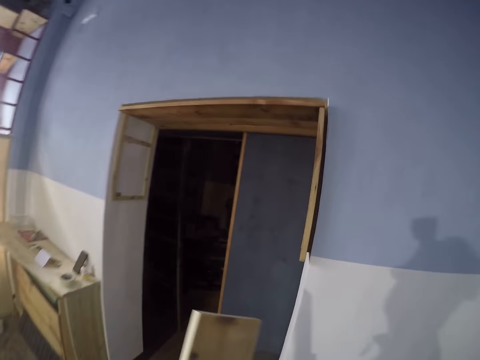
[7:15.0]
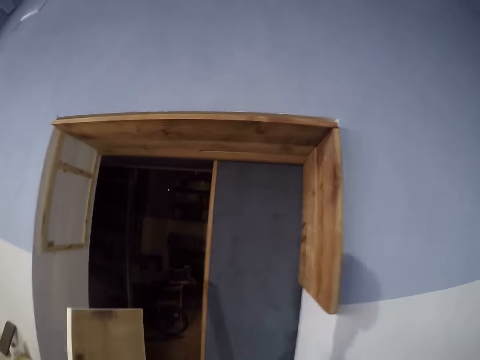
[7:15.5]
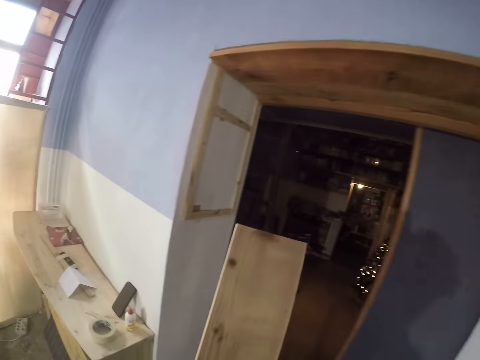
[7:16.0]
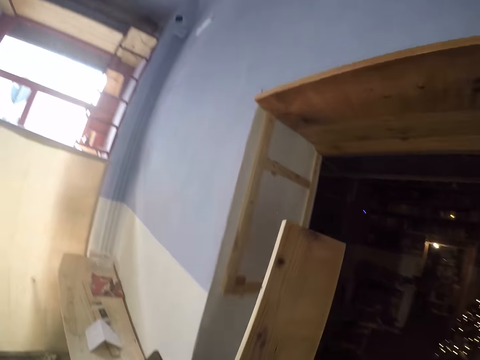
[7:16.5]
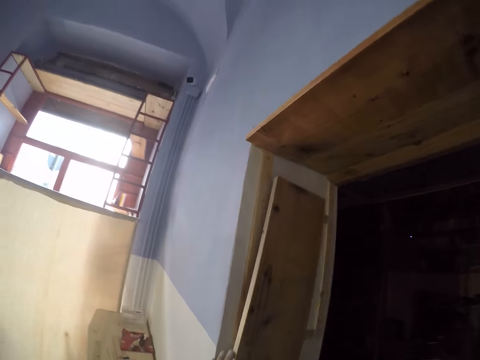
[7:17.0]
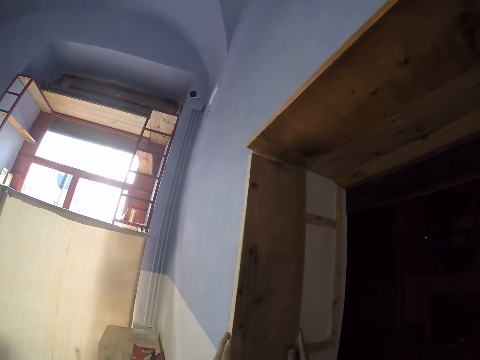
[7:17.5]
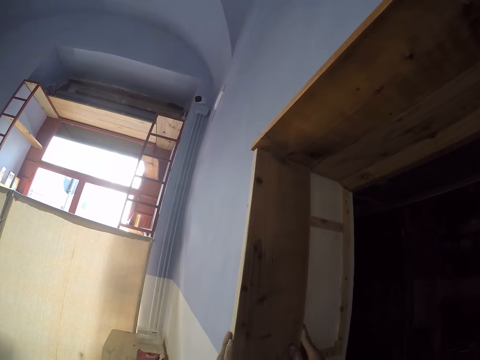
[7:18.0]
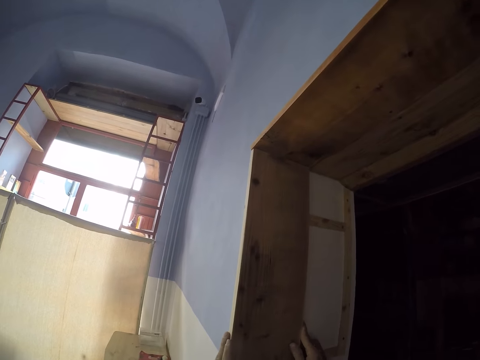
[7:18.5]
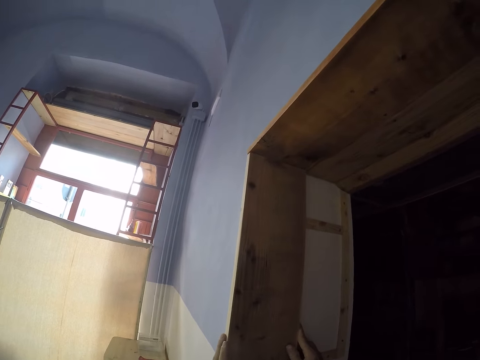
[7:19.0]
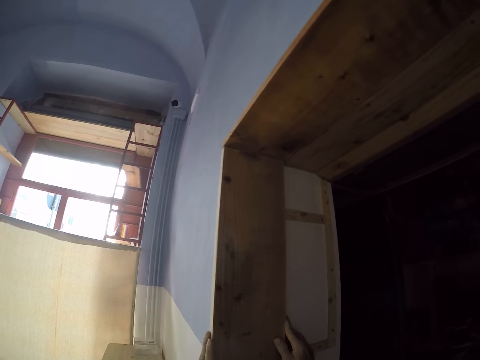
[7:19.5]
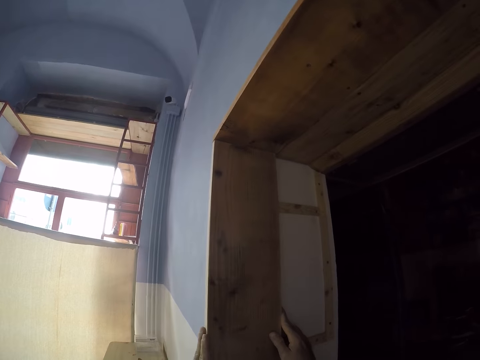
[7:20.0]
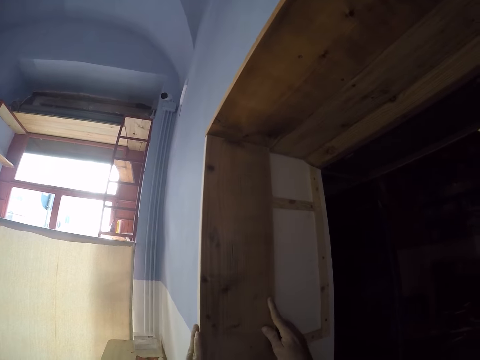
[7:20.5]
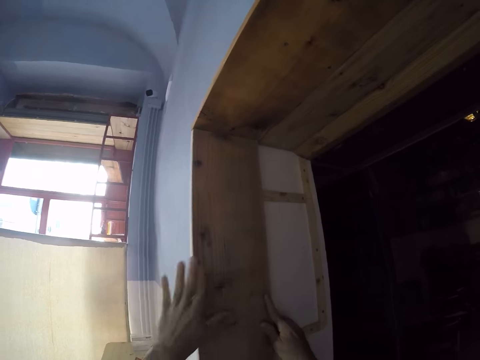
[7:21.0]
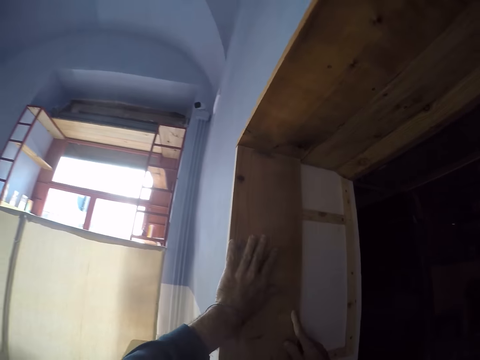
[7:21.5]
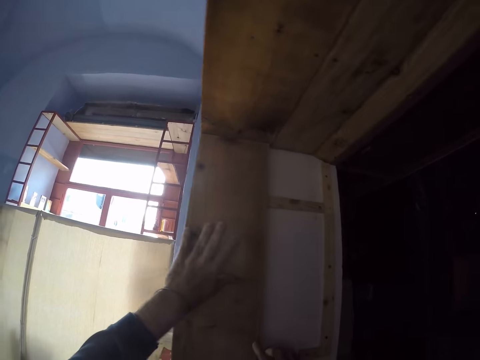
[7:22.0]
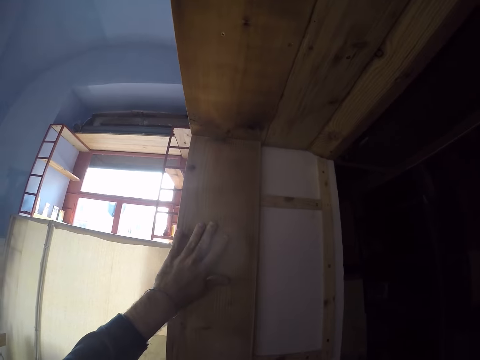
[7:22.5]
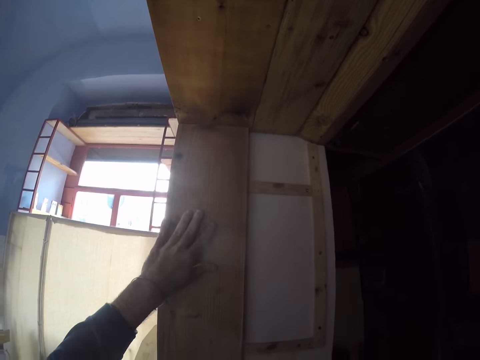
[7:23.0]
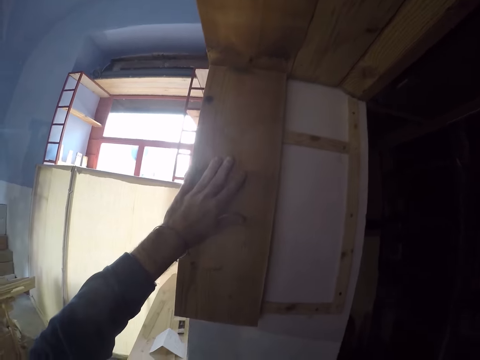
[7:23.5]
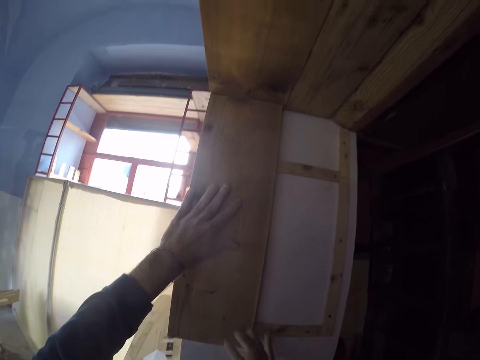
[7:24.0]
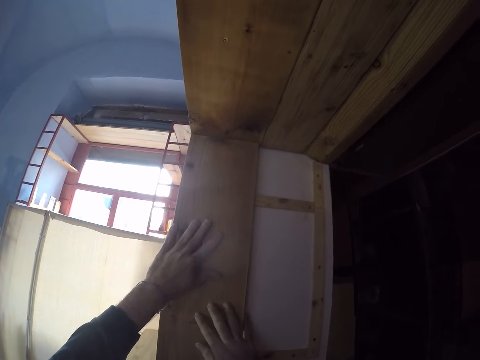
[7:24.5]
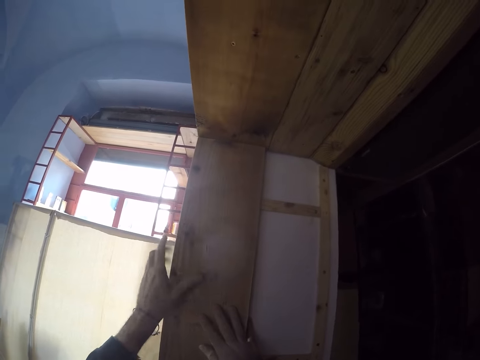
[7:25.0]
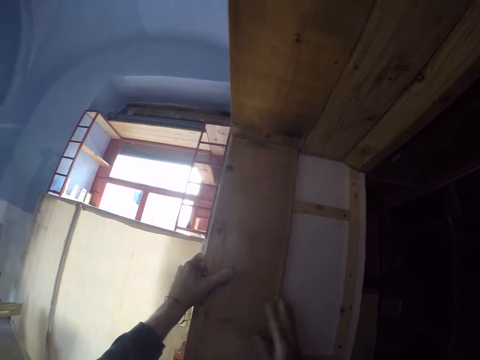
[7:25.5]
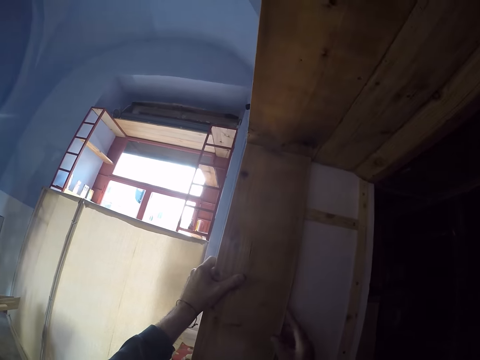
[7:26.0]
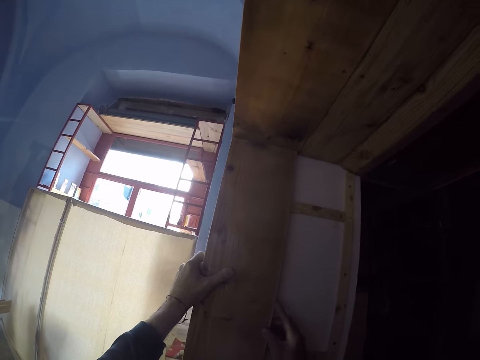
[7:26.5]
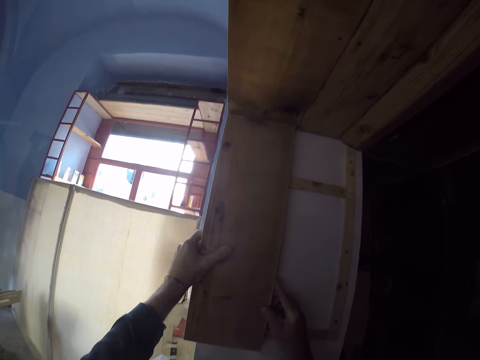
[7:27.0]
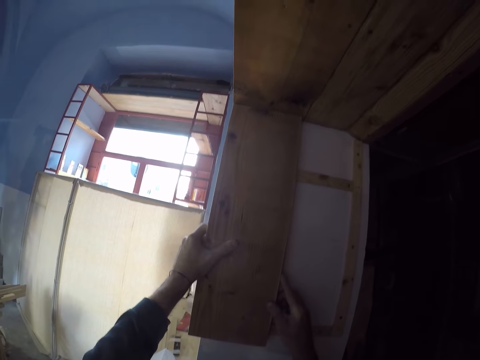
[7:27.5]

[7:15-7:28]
The camera wearer places the wood on a wall with both hands. He holds the wood on the wall with his right hand. He holds the wood on the wall with his left hand. He holds the wood on the wall with both hands.

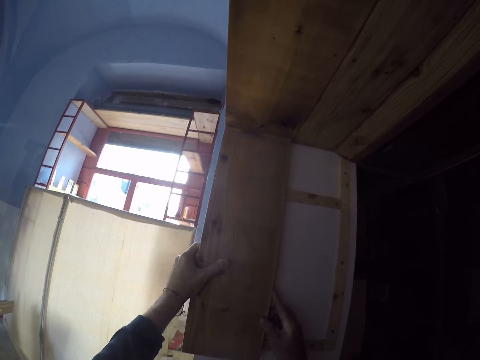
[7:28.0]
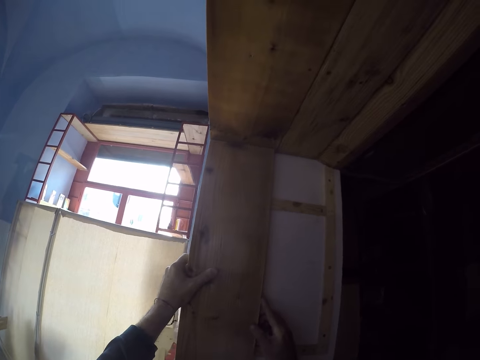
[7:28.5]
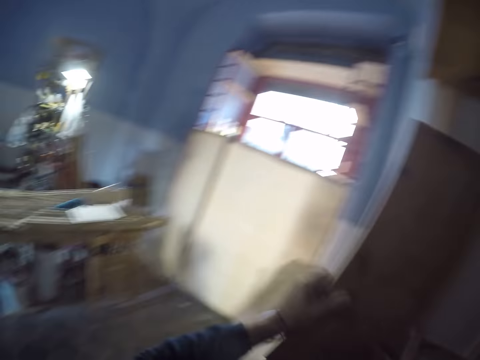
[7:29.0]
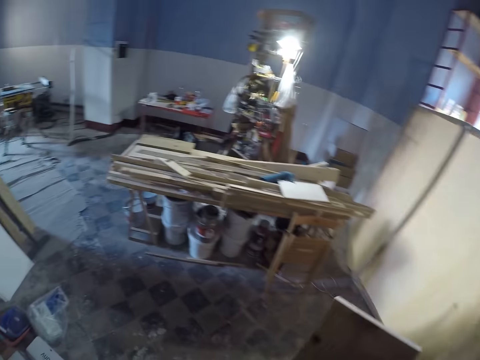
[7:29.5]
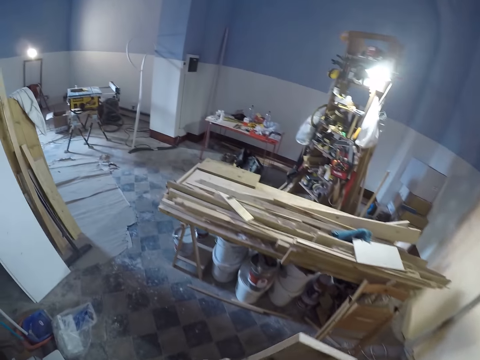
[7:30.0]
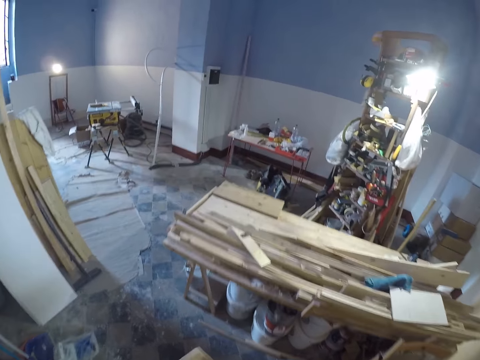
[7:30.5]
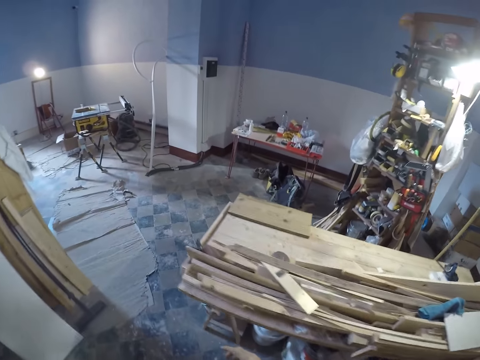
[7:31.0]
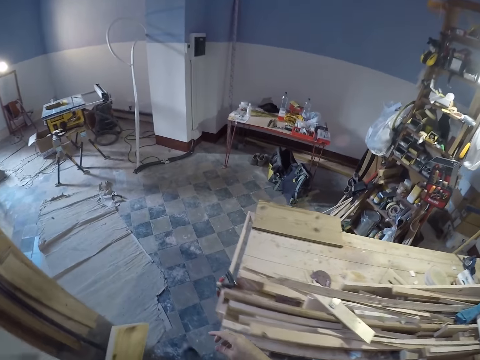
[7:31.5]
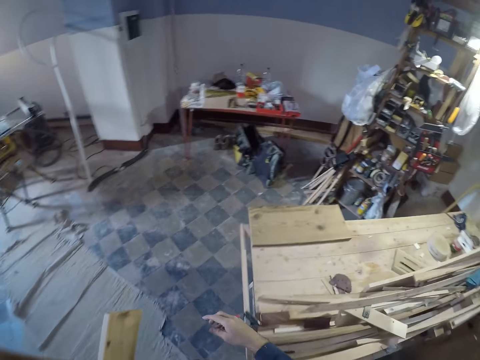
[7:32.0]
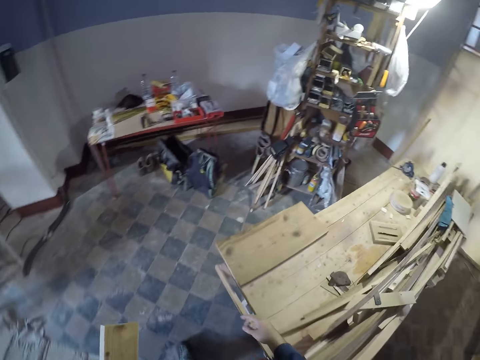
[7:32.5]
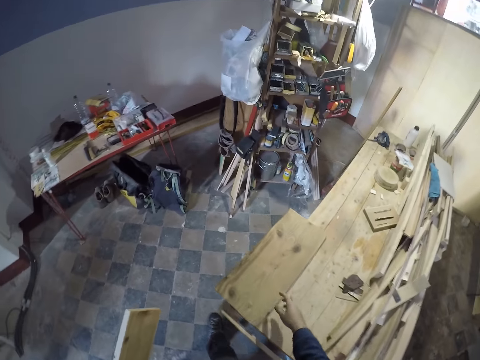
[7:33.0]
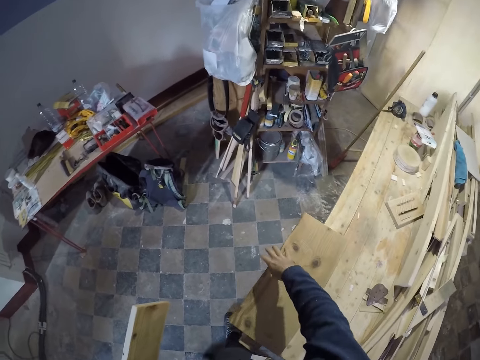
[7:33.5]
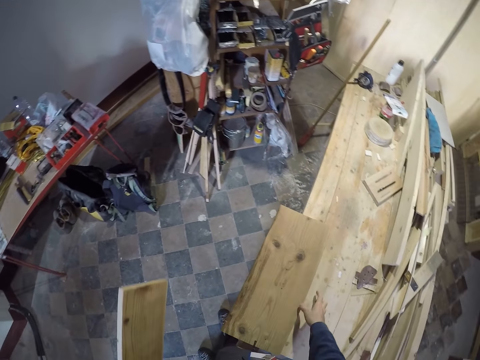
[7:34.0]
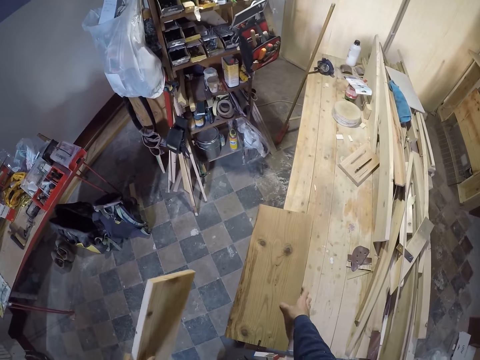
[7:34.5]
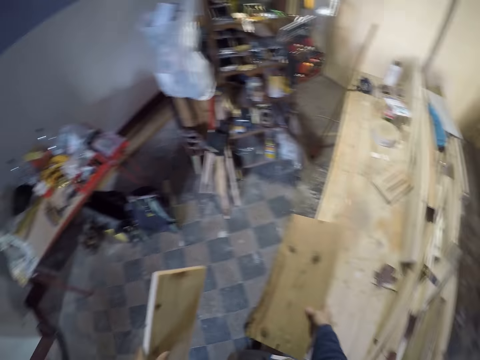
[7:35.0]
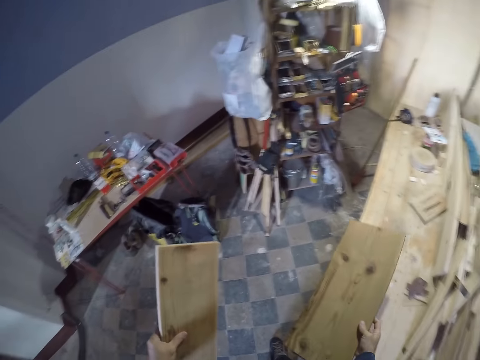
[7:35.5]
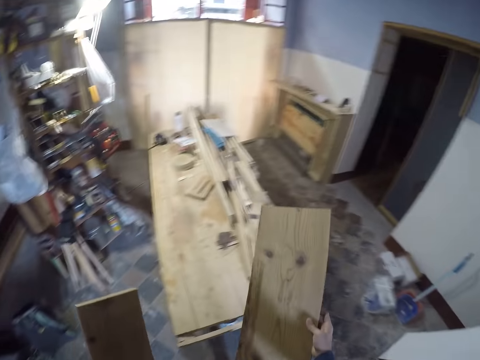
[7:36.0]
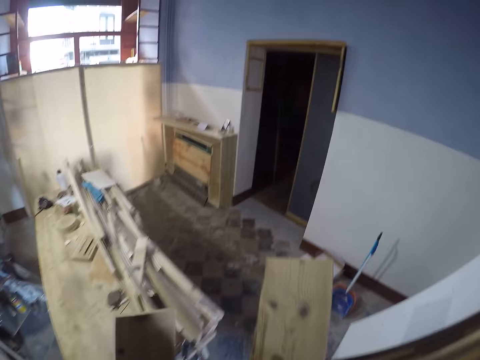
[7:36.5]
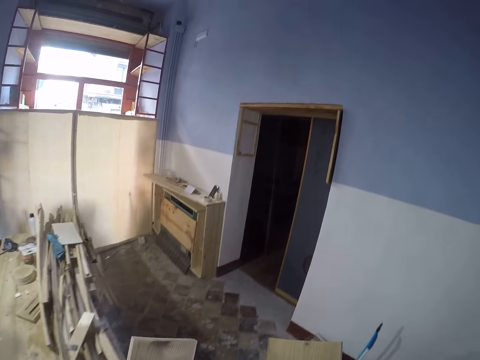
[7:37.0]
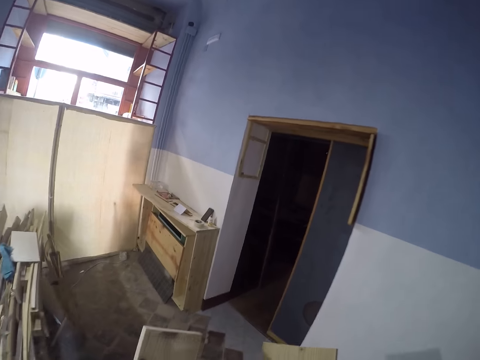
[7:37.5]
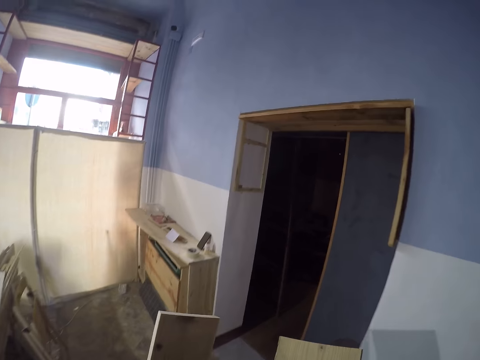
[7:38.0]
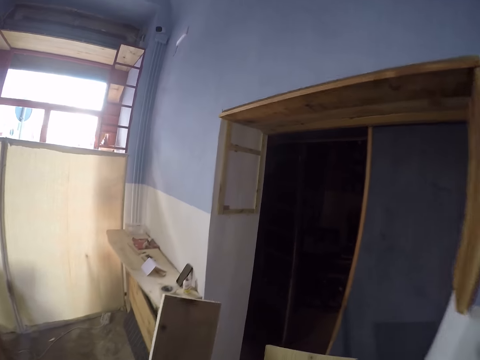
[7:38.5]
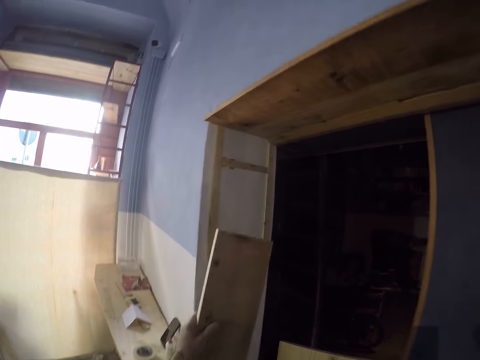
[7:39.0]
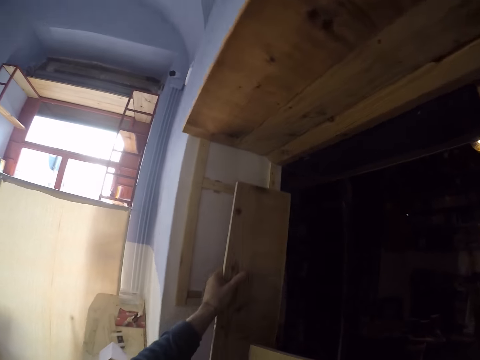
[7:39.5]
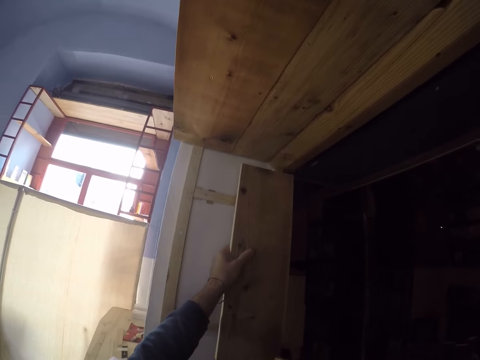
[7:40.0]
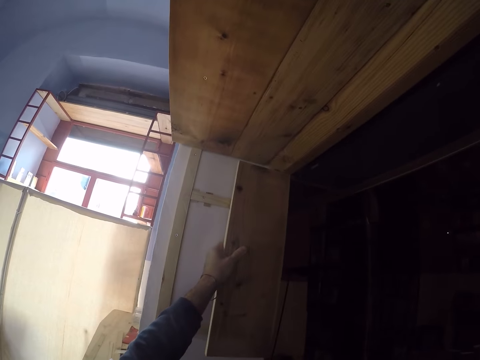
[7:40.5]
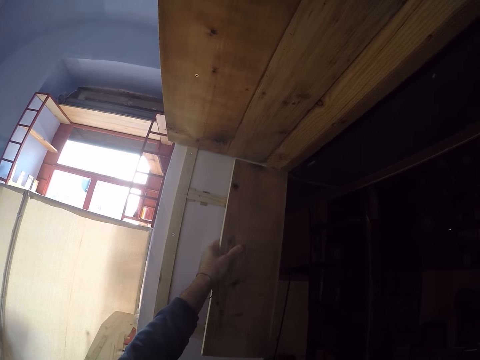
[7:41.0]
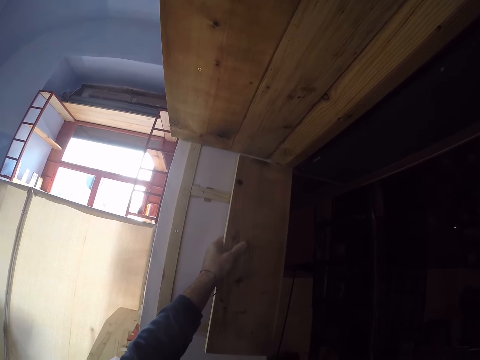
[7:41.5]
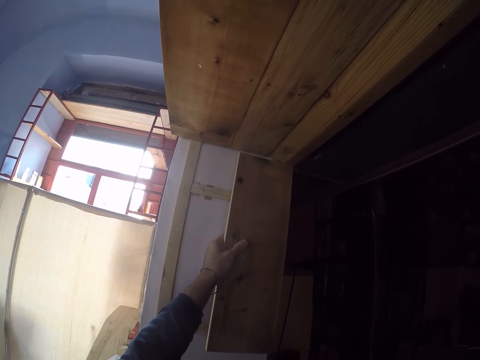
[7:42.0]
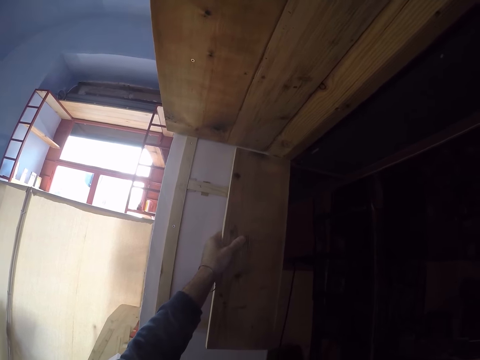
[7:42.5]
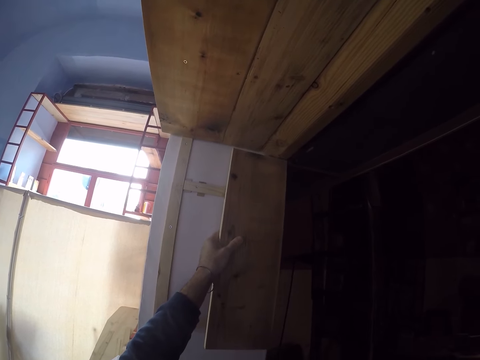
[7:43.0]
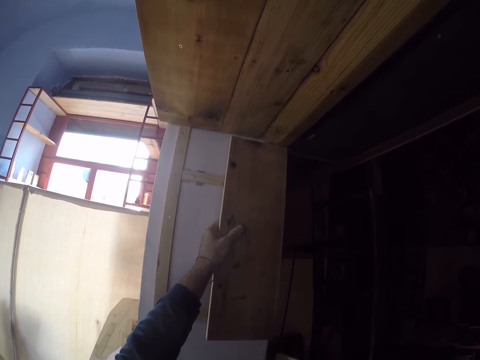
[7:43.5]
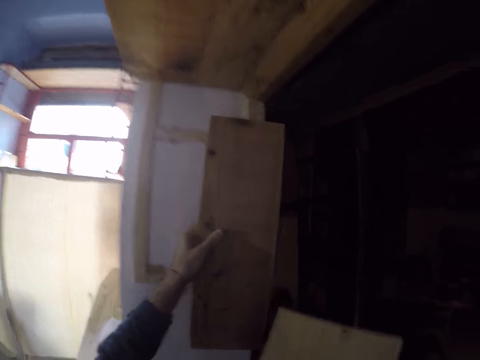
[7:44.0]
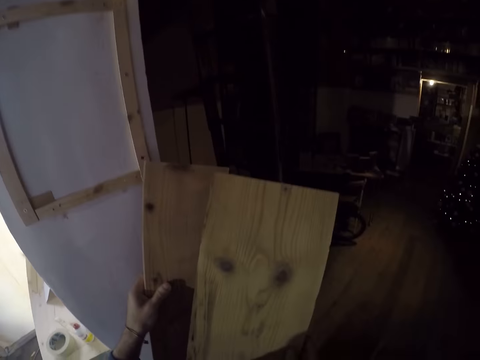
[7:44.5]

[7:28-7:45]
The camera wearer removes the wood on the wall with both hands. He holds the wood with his left hand. He picks up another wood from a workbench with his right hand. He places the wood on the wall with his left hand.
